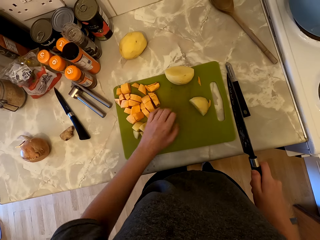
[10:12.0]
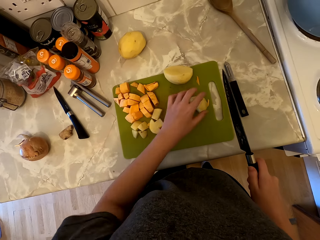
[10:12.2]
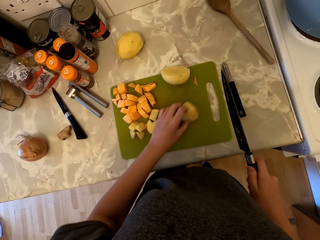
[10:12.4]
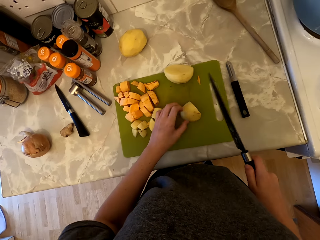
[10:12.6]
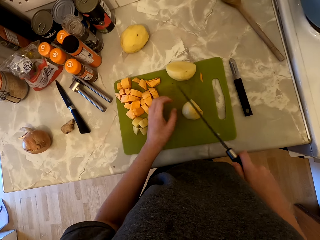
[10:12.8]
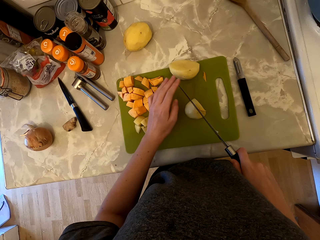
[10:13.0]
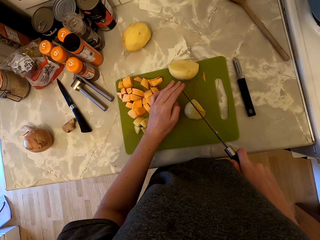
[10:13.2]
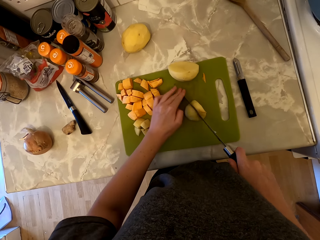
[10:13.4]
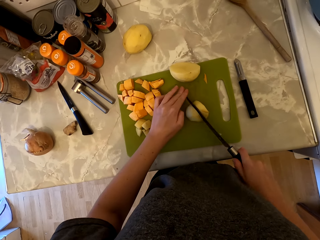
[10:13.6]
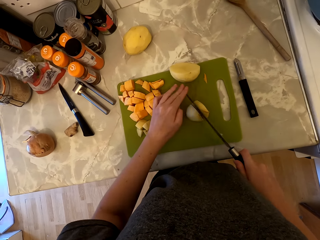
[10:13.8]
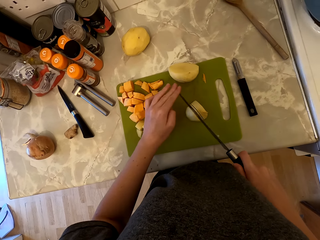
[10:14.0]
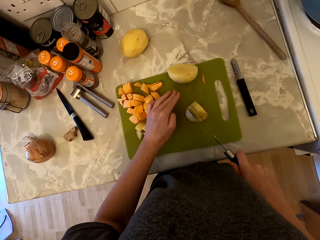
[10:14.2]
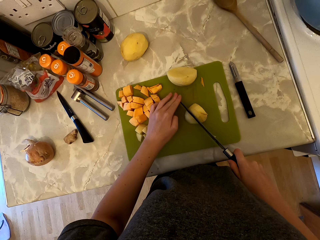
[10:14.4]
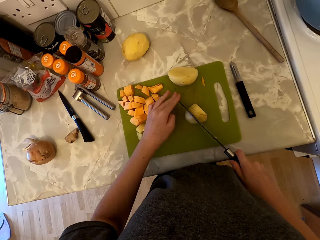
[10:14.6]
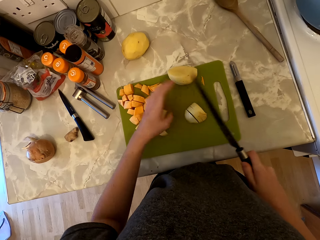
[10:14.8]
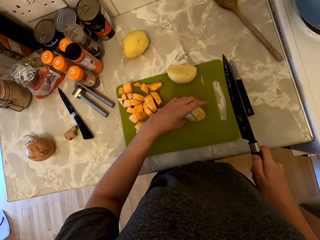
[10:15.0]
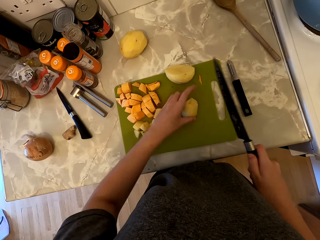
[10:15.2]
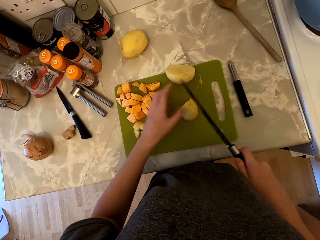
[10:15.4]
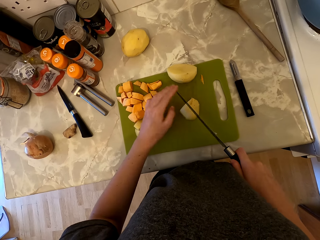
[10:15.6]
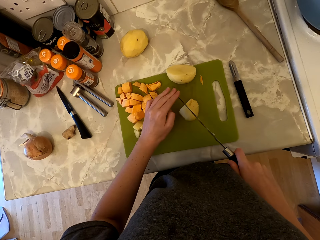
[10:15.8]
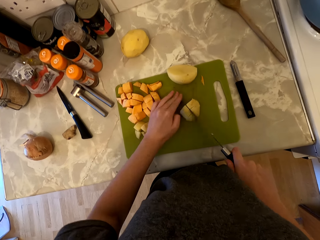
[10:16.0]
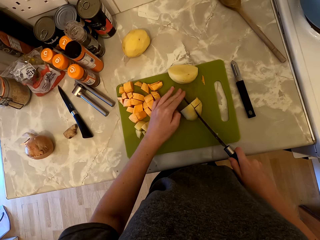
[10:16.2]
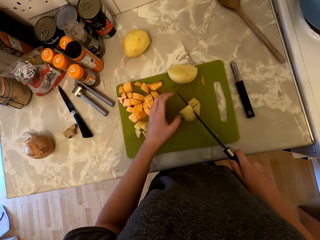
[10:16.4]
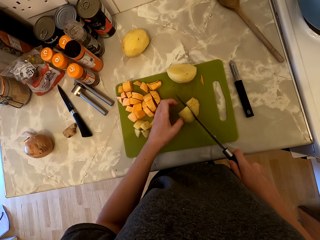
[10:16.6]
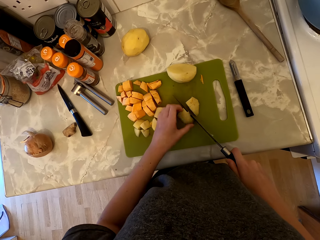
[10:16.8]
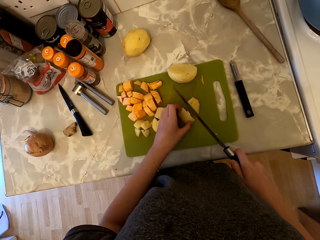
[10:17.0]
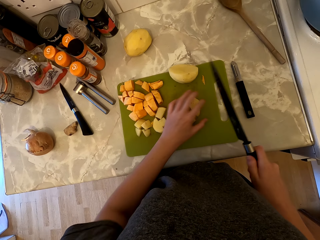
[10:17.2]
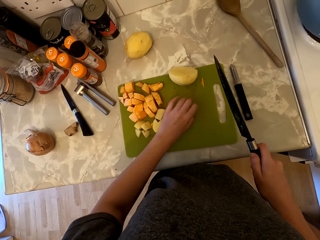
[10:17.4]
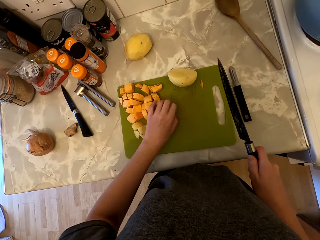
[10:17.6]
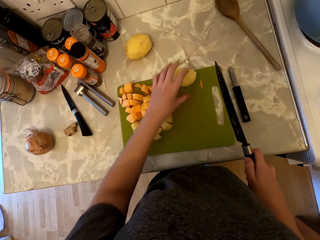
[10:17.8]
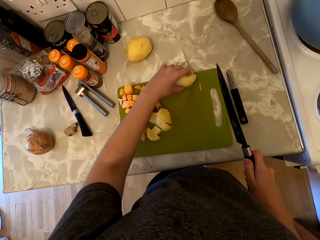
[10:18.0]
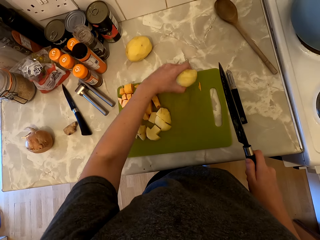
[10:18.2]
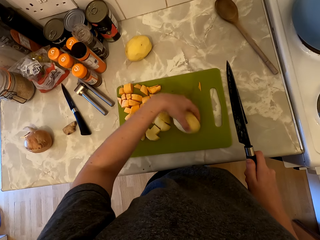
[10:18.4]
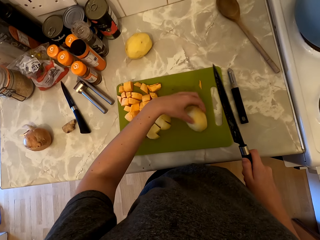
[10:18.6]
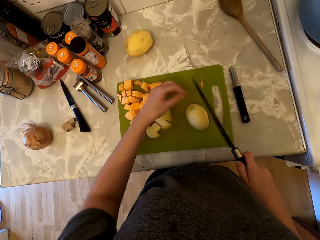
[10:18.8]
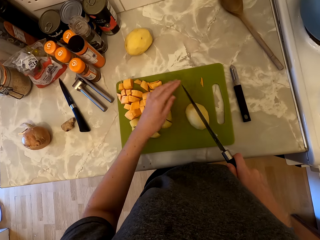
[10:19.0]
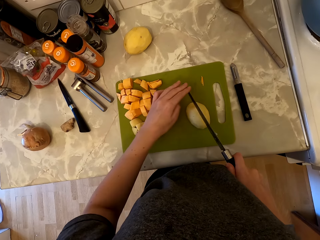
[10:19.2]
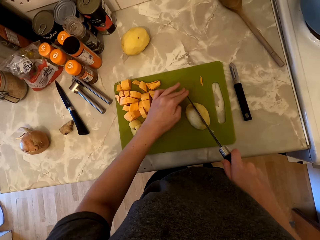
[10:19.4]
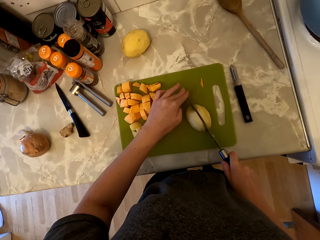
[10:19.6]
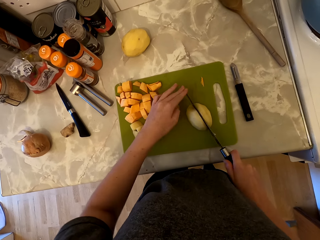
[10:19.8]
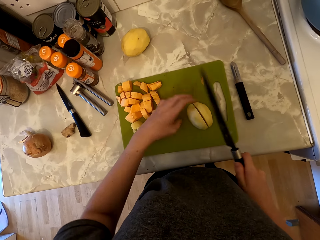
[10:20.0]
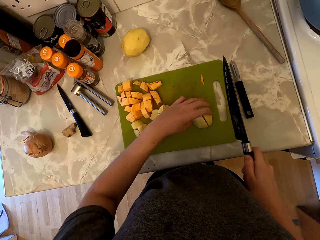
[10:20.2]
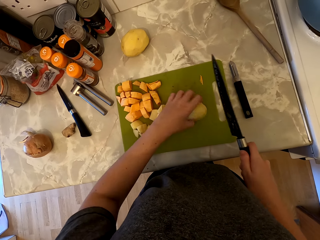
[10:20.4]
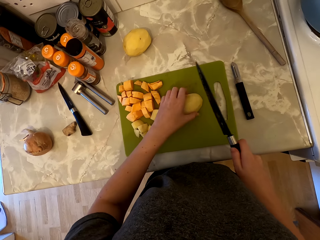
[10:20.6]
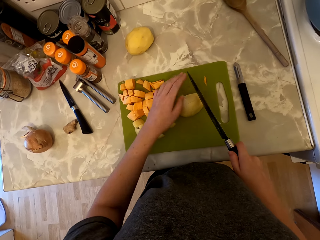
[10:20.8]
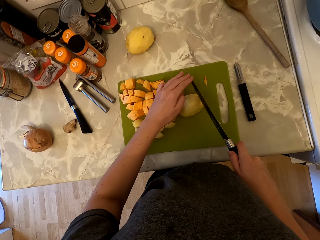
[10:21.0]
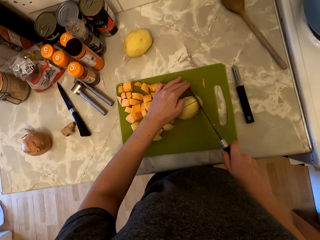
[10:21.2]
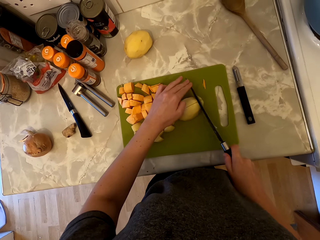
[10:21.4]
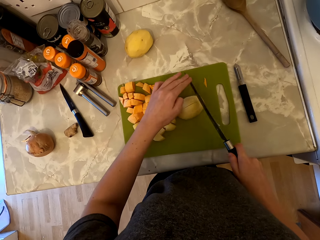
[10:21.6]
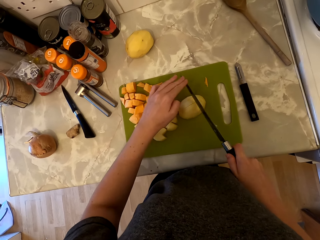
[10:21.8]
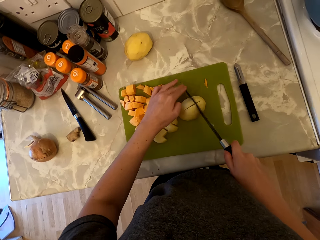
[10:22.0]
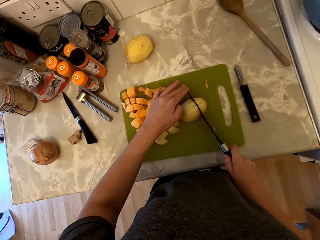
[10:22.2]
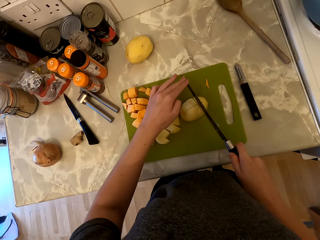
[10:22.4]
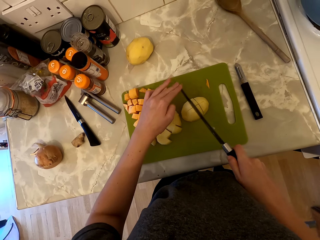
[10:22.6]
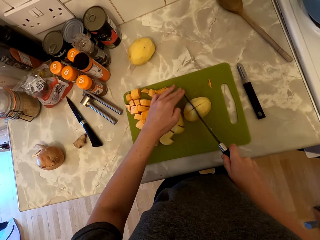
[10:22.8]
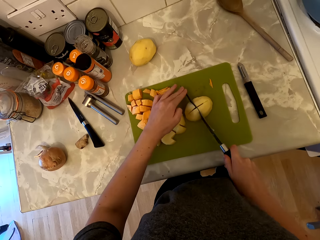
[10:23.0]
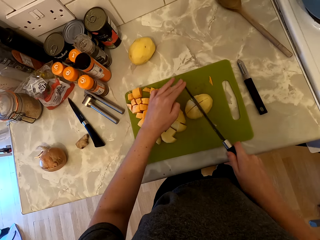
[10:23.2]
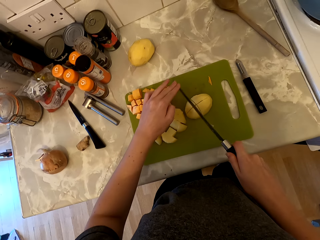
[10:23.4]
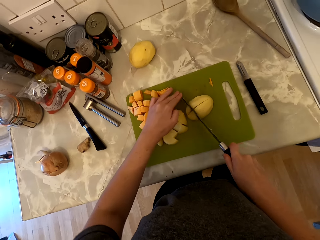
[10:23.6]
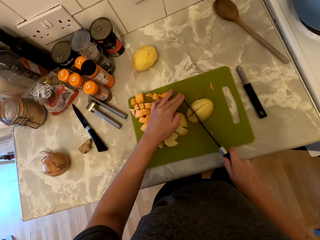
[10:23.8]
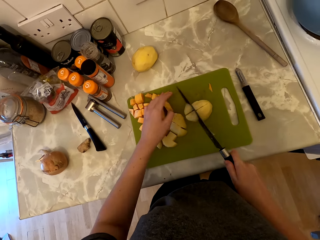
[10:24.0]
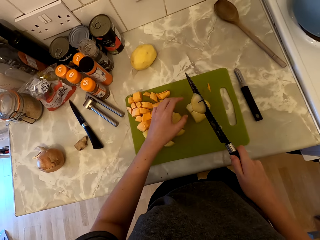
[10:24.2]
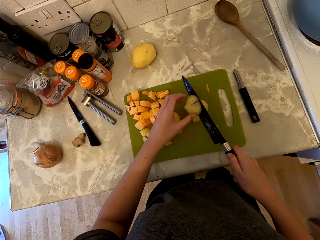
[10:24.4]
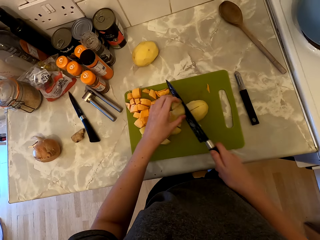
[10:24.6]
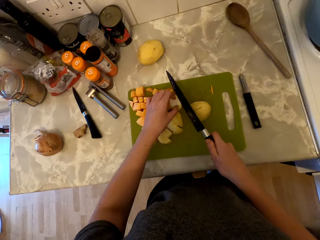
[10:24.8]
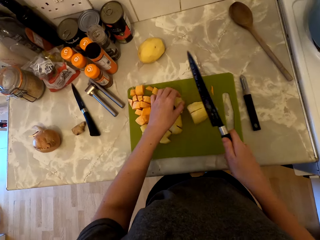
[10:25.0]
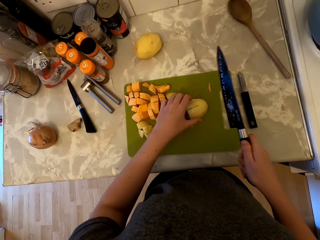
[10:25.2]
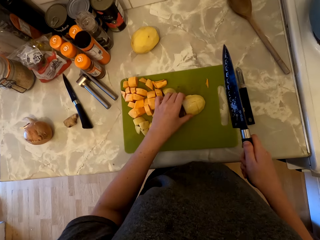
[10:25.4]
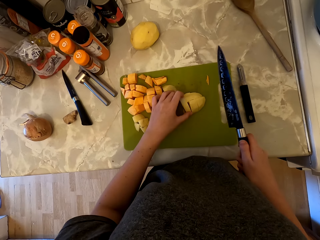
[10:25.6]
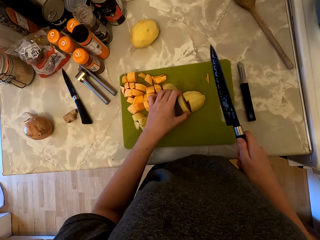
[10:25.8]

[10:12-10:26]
The camera wearer moves the potato. They pick the potato on the chopping board. They hold the knife with both hands and cut the potato into pieces. They hold the knife with both hands and cut the potato into pieces. They move the potato. They pick the potato on the chopping board and place the potato on the chopping board. They hold the knife with both hands and cut the sweet potato into two. They hold the knife with both hands and cut the potato into pieces.

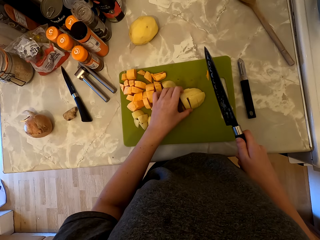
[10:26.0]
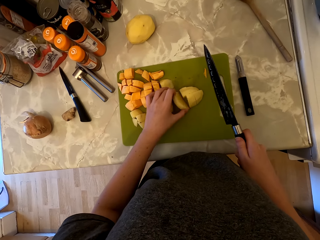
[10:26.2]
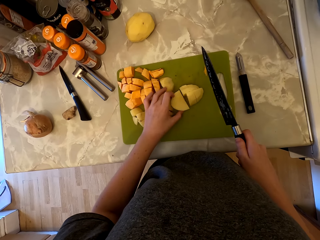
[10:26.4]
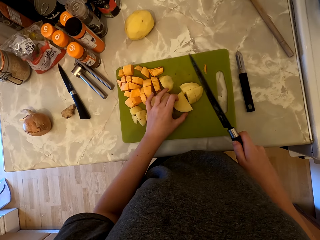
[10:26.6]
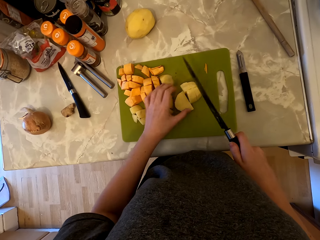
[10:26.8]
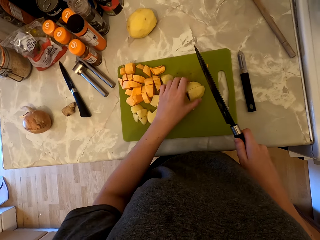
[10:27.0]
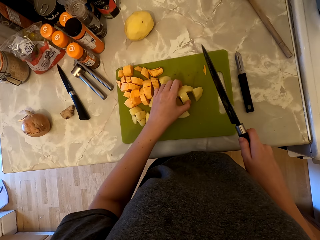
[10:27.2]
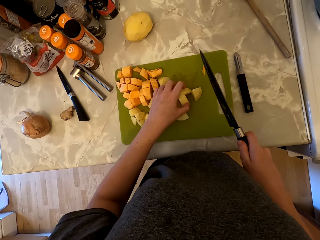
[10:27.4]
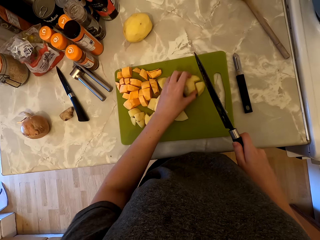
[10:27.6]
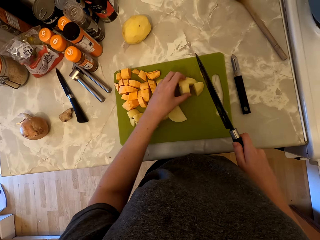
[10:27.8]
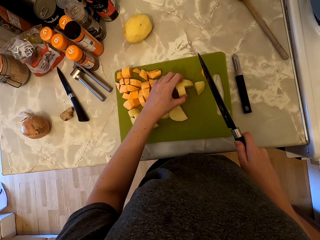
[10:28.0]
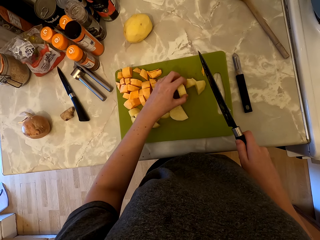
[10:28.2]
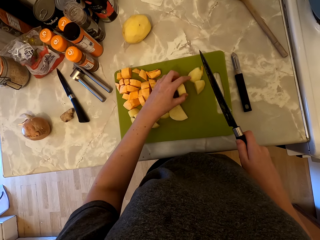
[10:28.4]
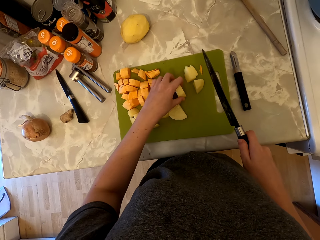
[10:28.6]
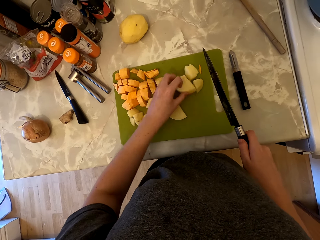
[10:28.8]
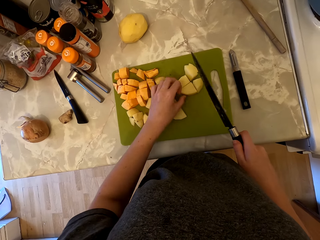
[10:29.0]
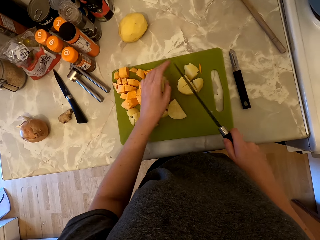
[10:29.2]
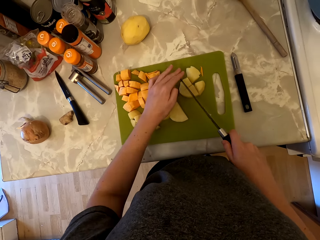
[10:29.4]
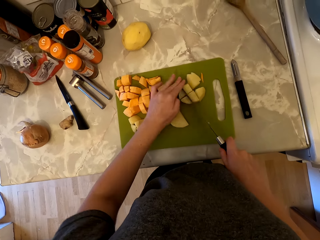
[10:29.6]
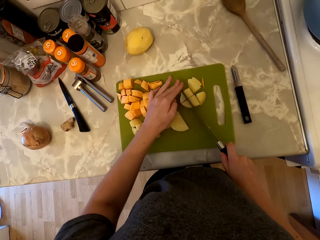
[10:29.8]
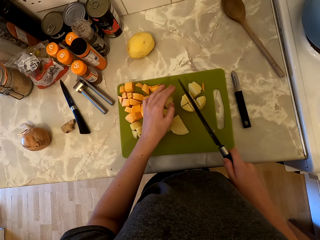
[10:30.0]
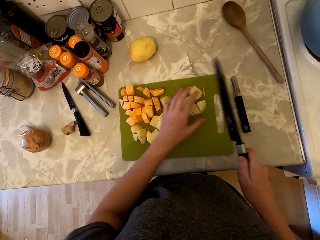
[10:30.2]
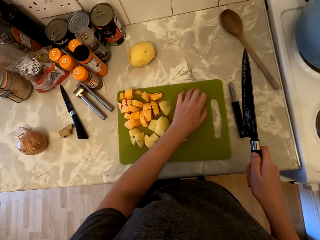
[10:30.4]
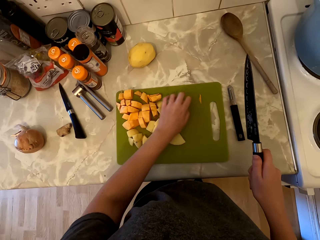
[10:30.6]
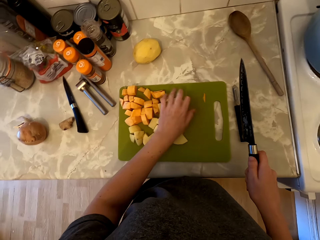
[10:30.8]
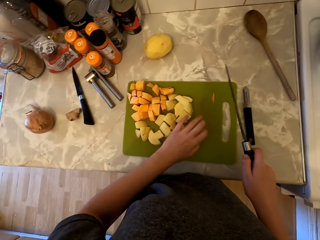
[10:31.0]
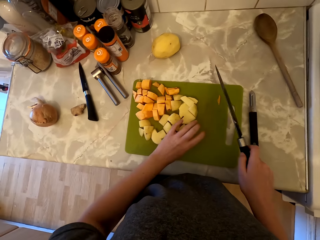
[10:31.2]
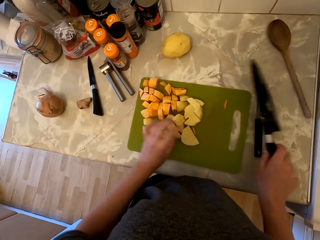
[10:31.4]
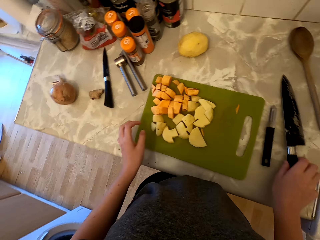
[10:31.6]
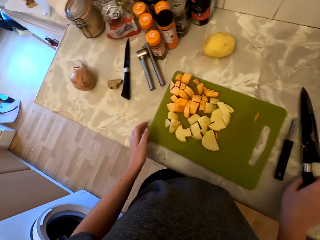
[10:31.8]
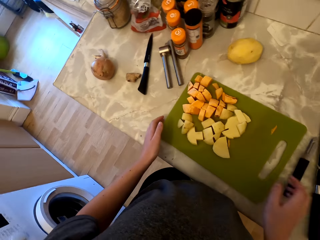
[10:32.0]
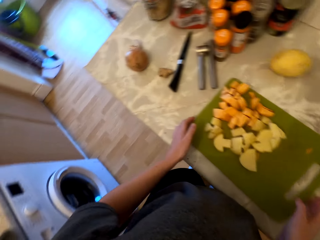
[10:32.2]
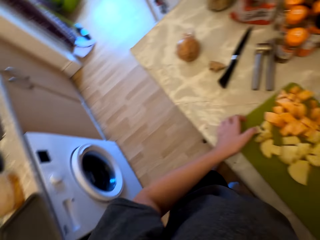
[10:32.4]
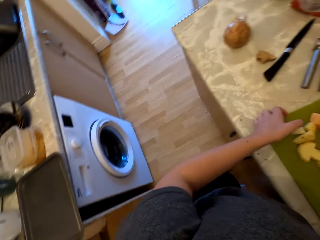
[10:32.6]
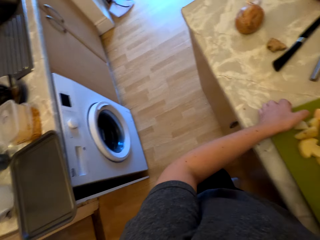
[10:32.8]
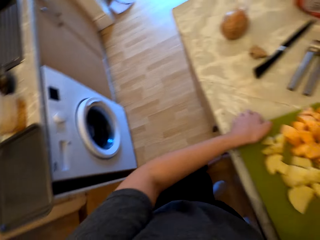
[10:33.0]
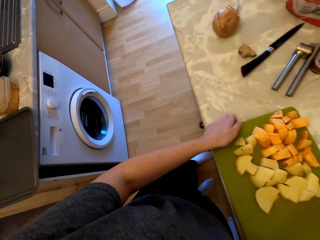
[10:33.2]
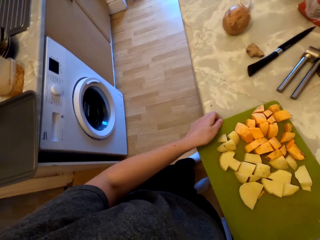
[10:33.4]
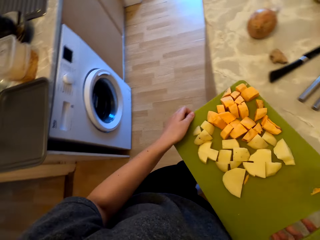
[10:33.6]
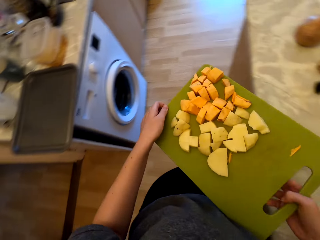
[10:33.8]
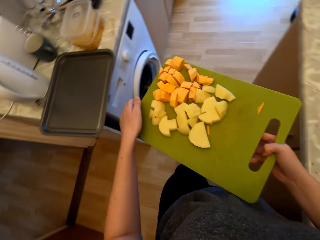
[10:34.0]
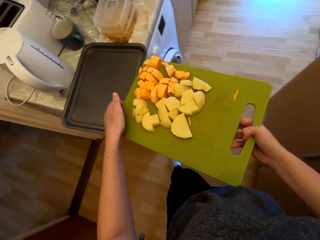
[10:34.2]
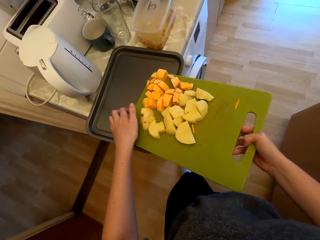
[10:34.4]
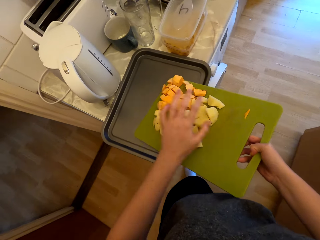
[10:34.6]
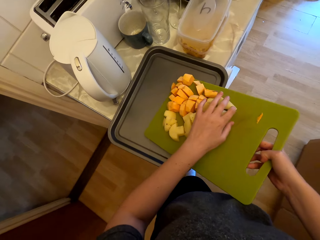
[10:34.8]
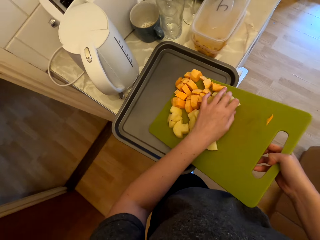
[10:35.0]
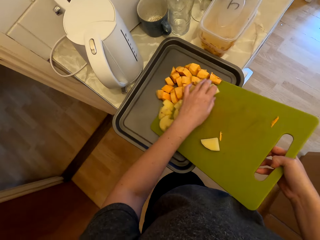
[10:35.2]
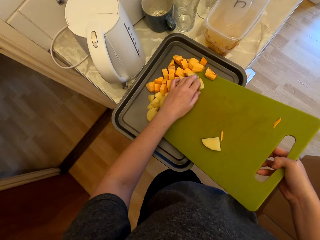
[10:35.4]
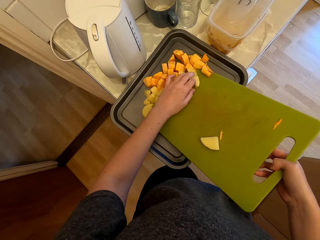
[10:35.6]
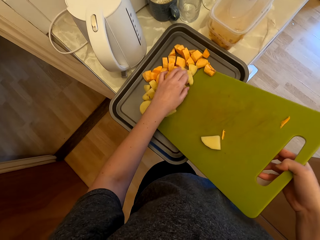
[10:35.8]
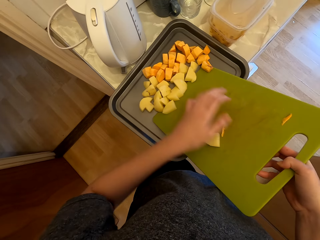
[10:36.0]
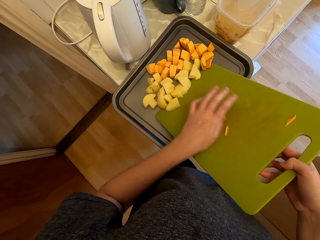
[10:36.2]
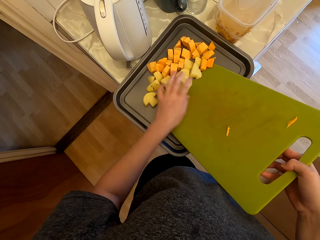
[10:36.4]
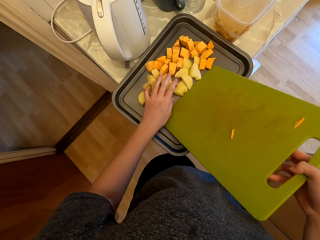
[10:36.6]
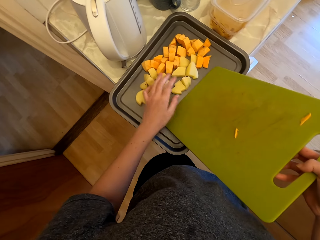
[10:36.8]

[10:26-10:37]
The camera wearer places the knife on the countertop. She picks the chopping board from the cabinet. She turns to the countertop on her back. She puts the pieces of potato and sweet potato in the tray.
